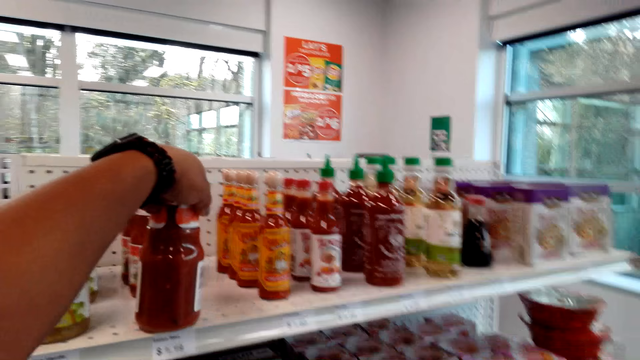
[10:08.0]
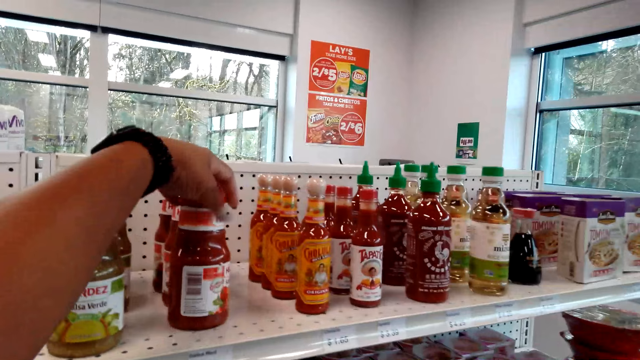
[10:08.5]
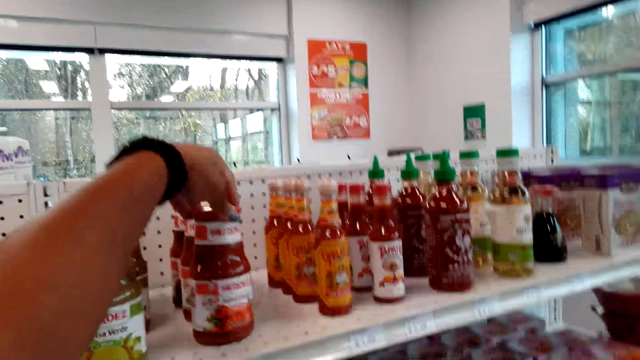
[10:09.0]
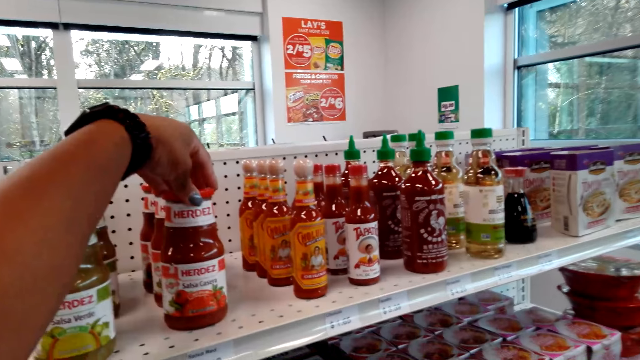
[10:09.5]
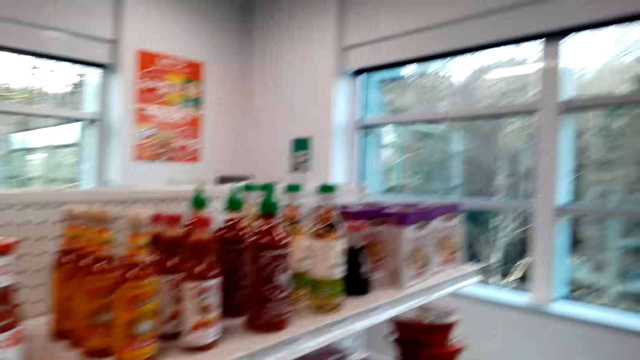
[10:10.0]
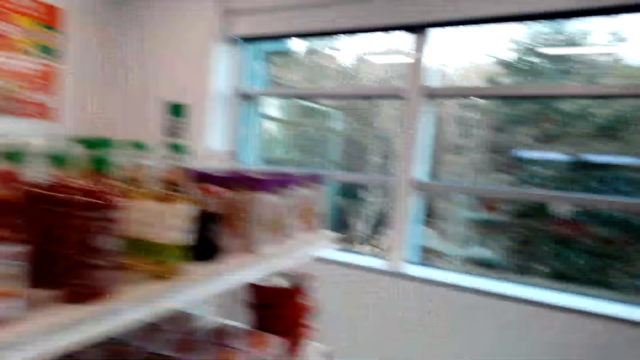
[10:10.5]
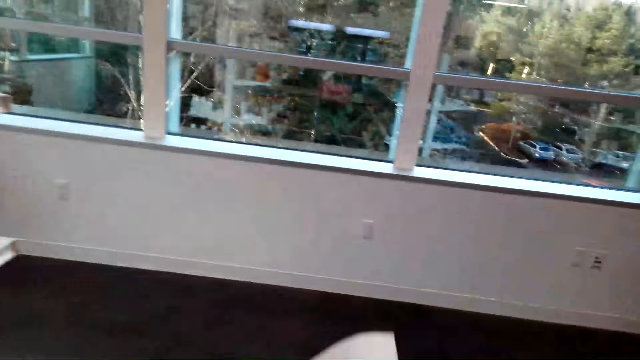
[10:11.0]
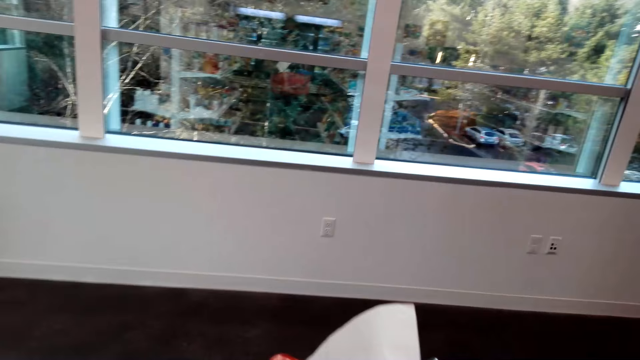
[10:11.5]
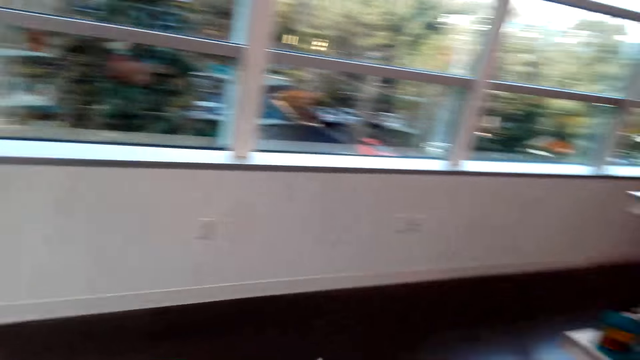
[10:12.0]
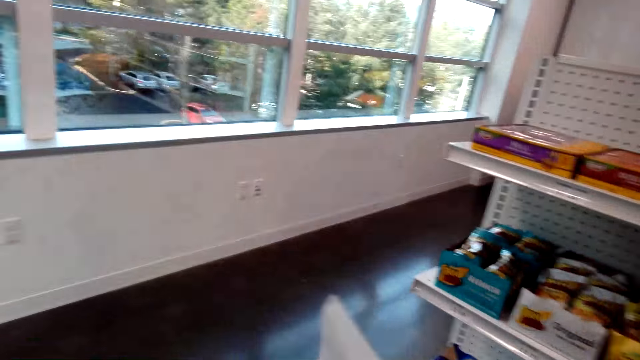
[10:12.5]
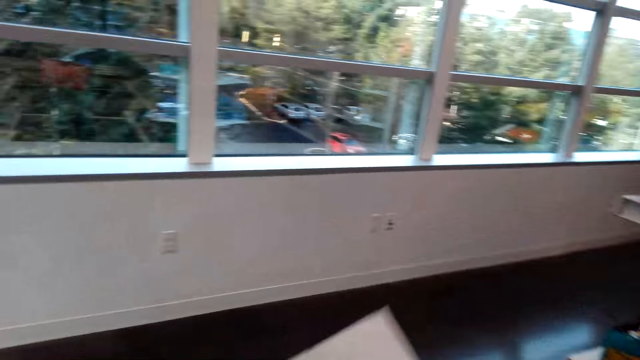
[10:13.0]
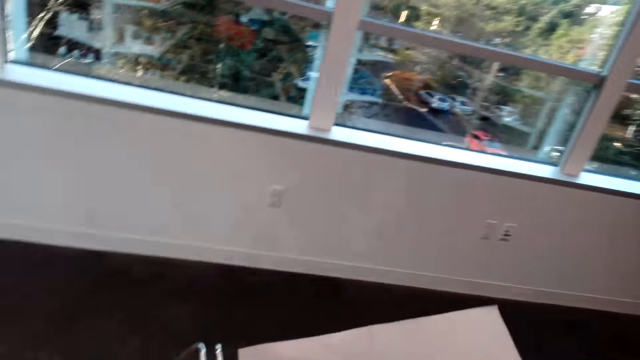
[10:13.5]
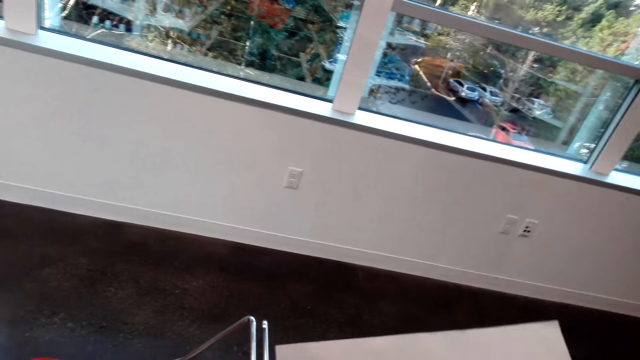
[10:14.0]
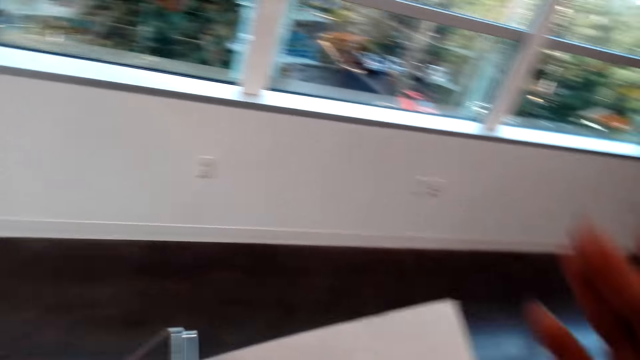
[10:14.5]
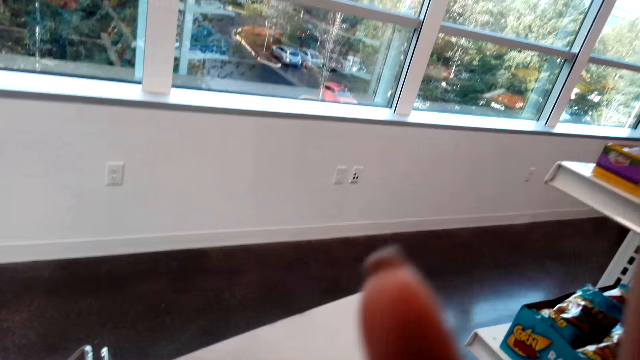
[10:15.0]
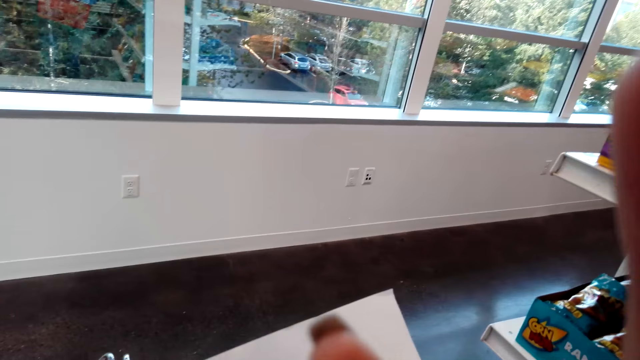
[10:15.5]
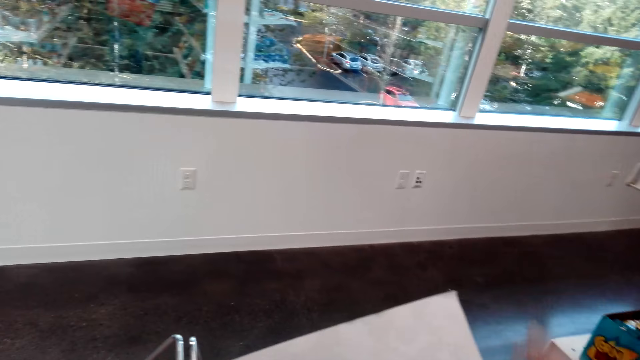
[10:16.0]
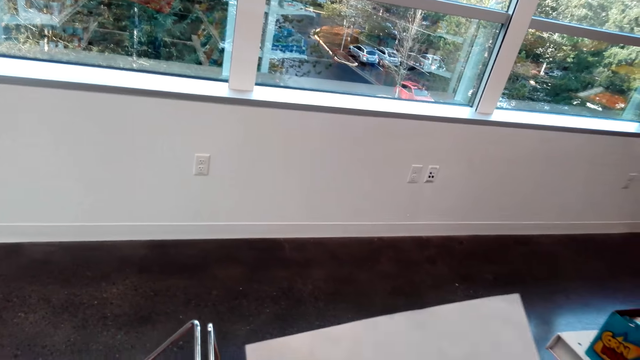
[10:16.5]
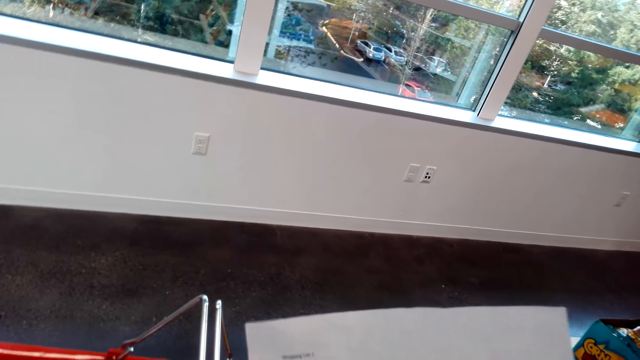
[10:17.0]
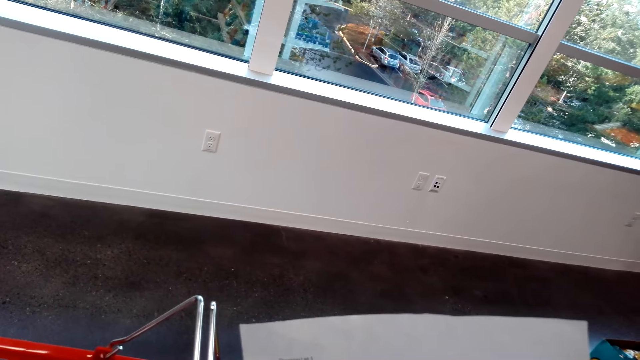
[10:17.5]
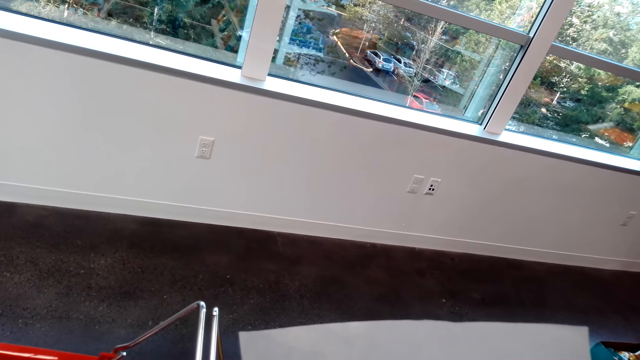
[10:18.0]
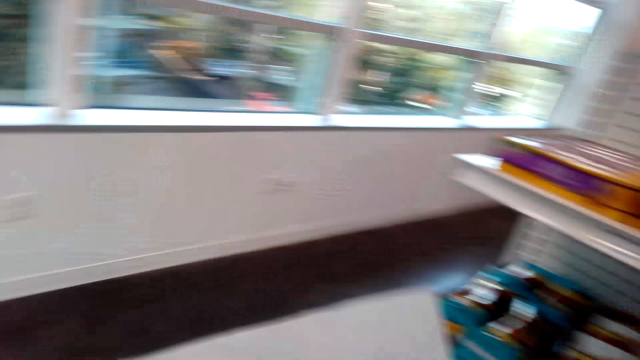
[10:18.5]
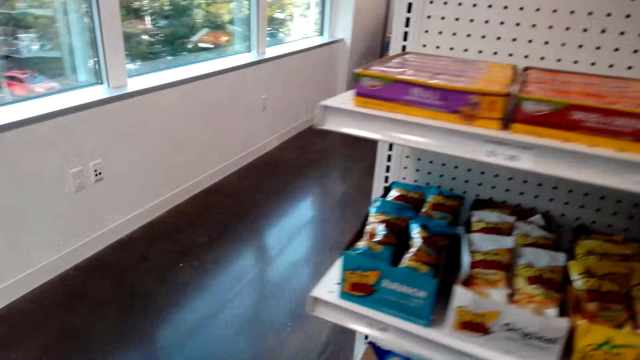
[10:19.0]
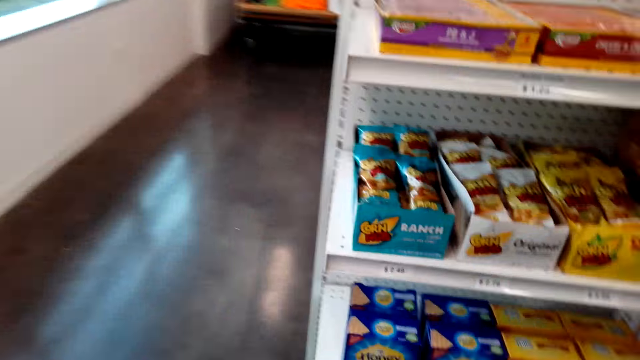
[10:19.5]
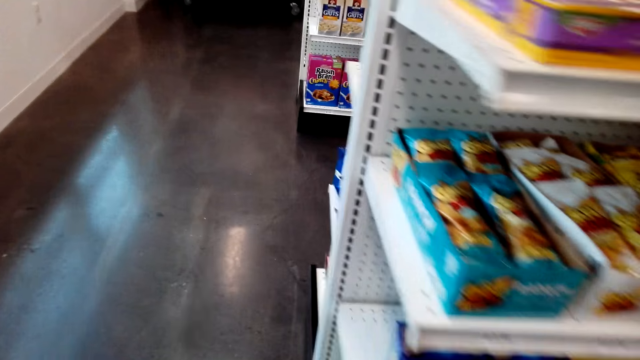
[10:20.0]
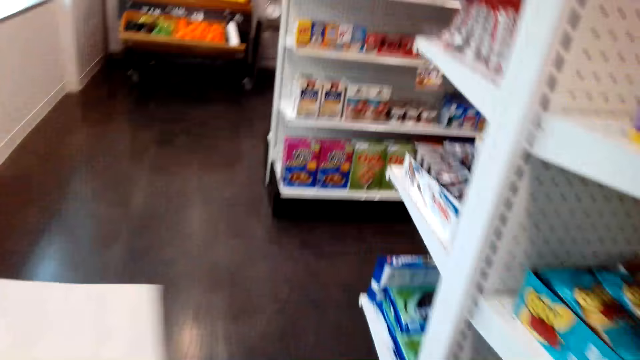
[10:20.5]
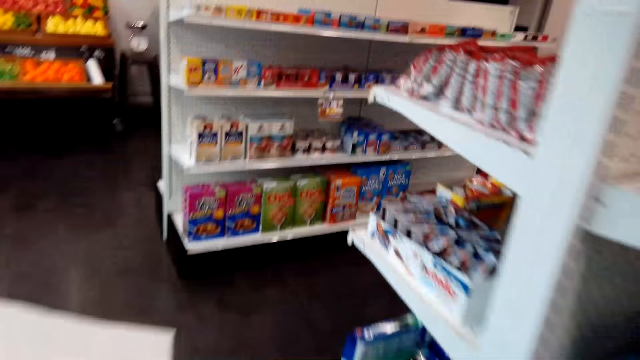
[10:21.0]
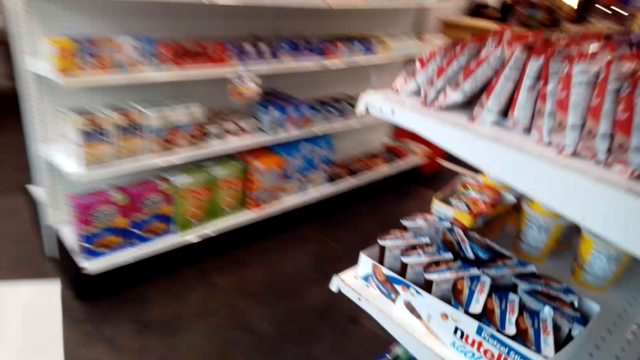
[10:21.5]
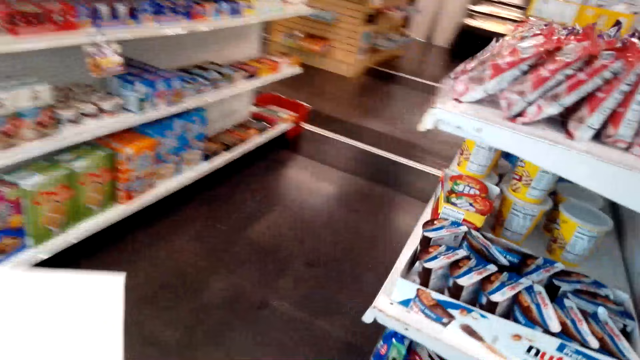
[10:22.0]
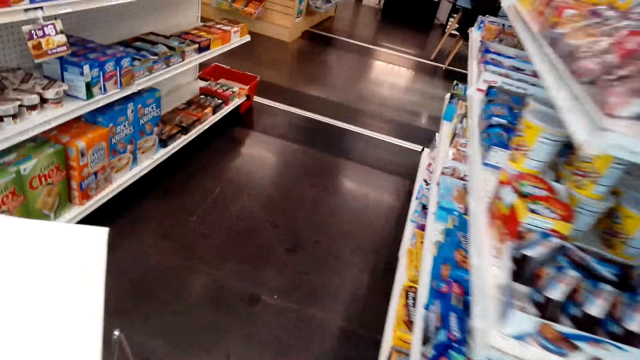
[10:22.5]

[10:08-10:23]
The camera wearer puts another bottle on the shelf. They turn the bottle. They look around. They hold a list. They walk around. They adjust the camera. They walk around the supermarket.

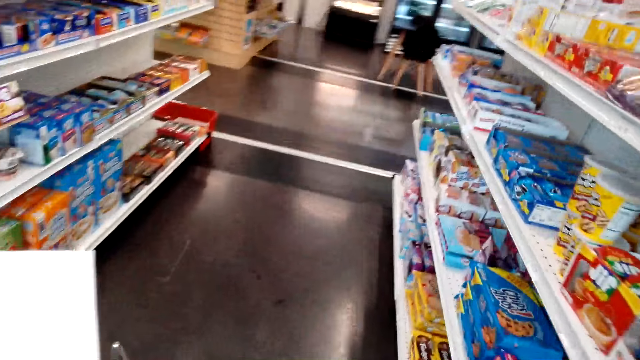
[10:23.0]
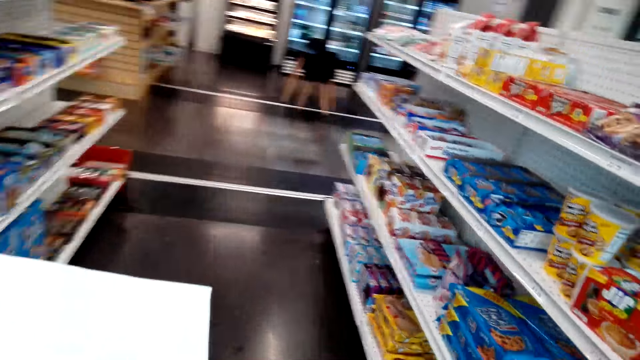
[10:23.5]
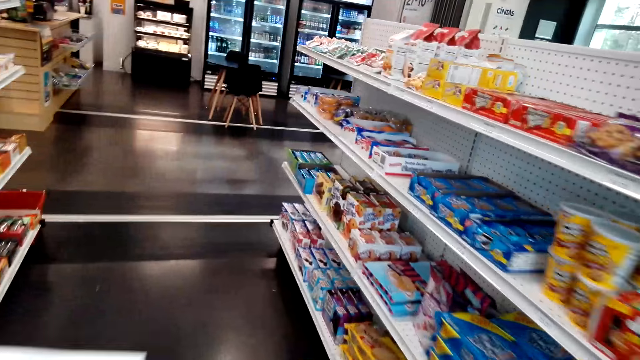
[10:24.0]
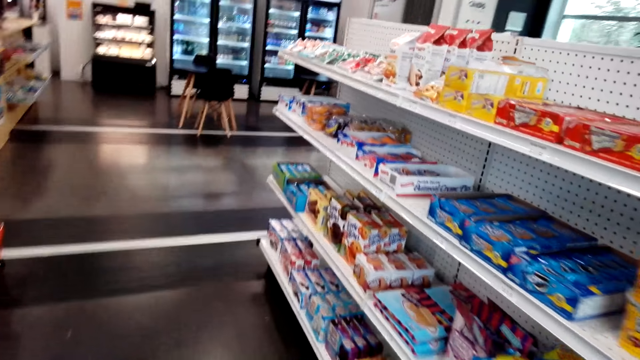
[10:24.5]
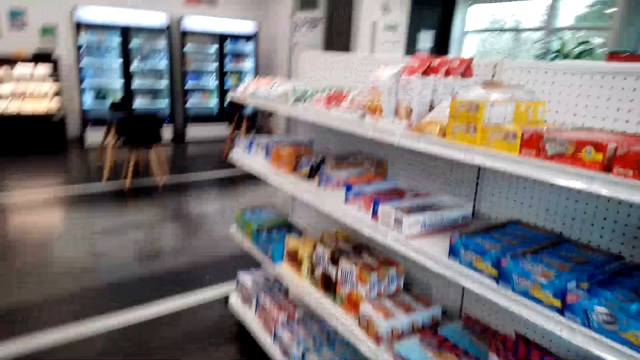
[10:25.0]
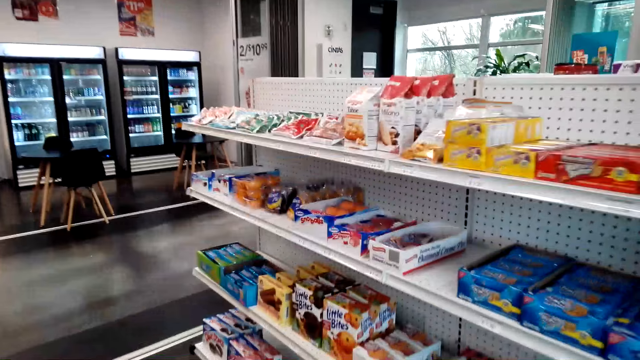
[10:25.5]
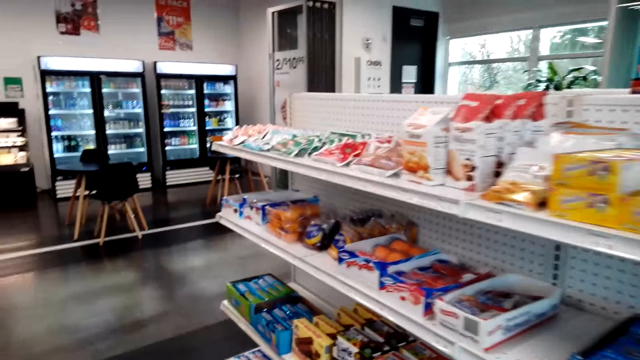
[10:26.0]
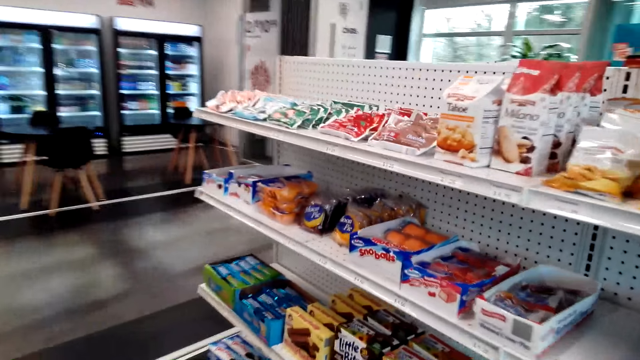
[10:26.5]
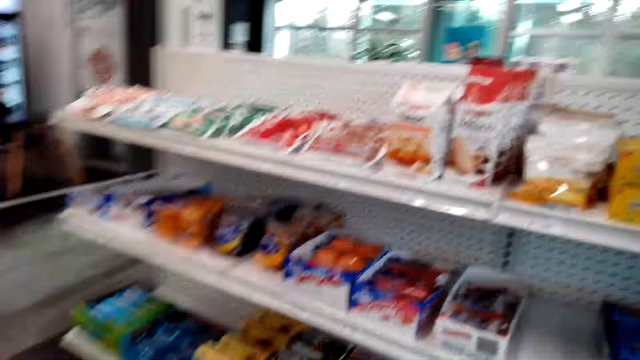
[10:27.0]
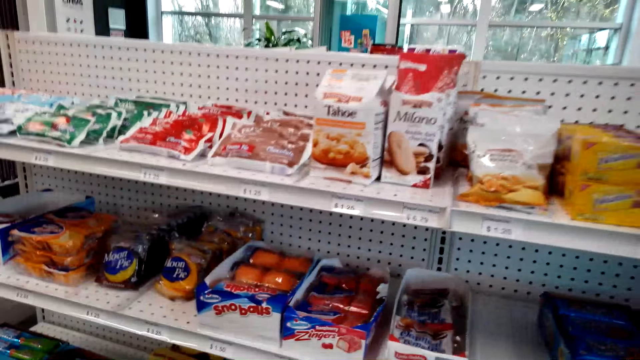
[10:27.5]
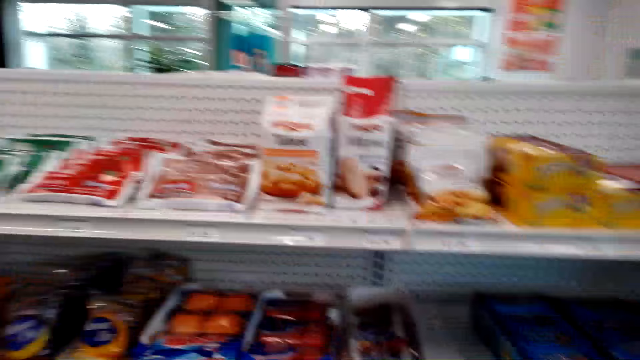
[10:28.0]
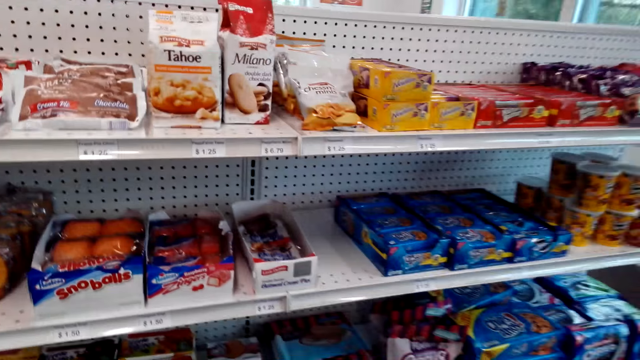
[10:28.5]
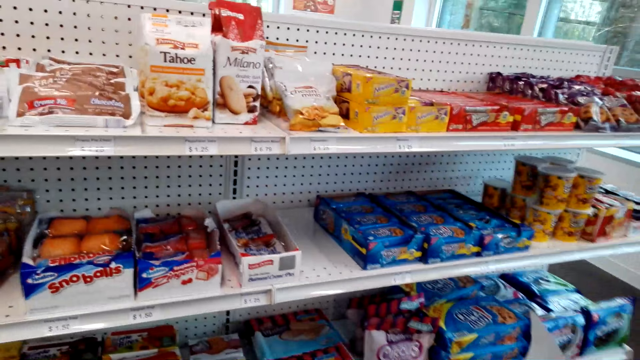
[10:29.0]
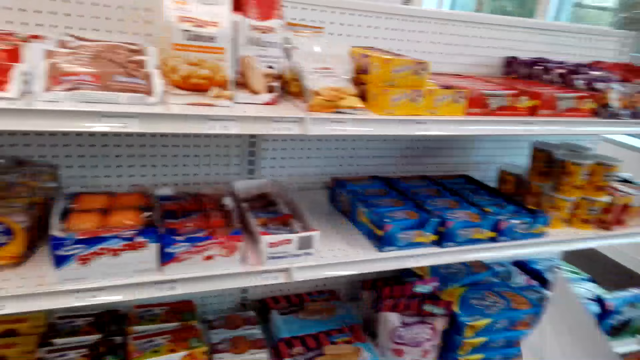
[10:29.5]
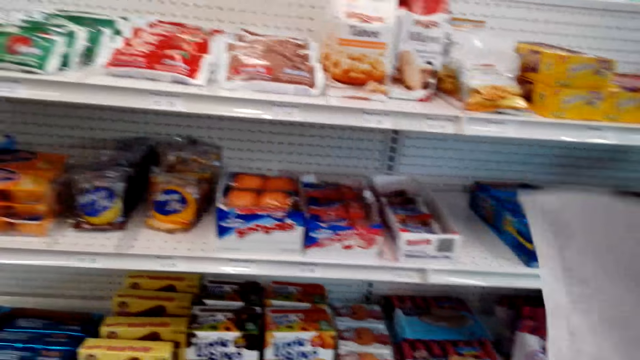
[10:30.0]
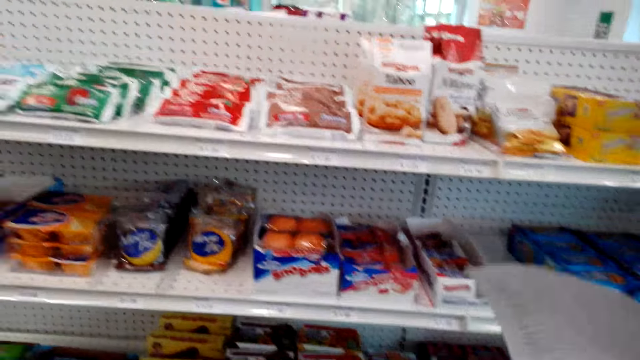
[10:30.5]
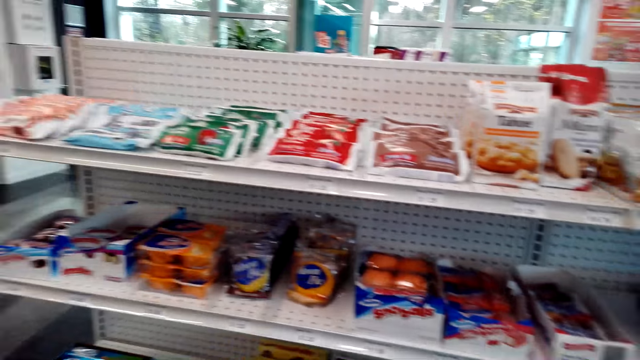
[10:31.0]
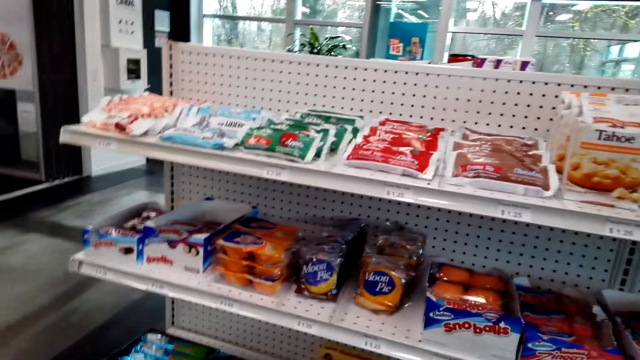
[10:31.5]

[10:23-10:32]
The camera wearer stares at the shelf.
